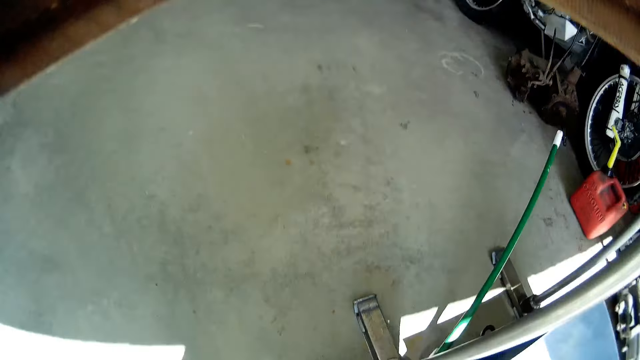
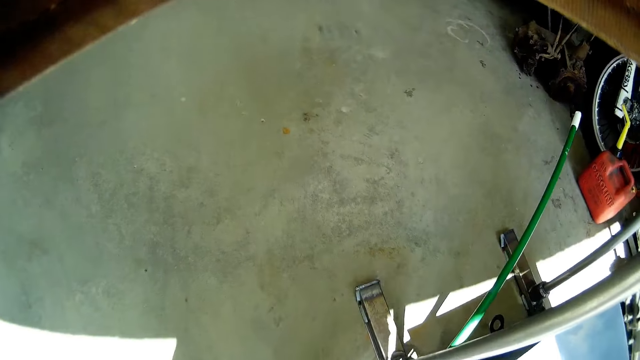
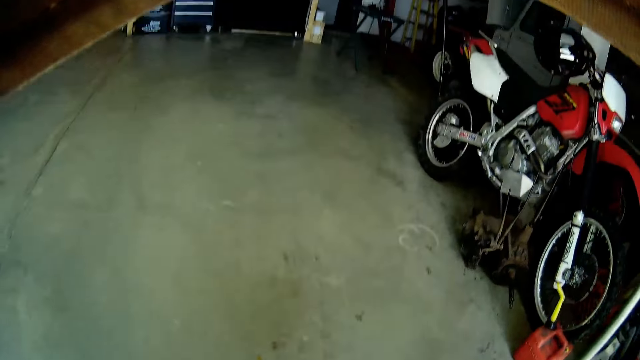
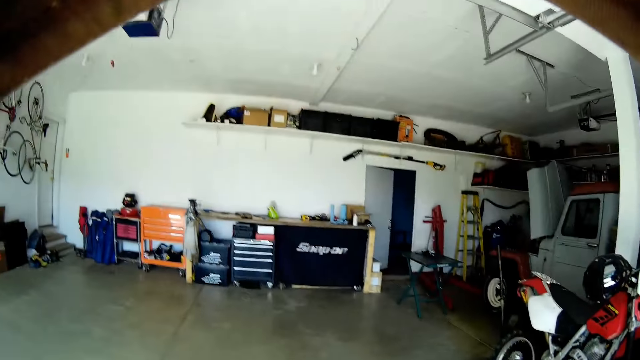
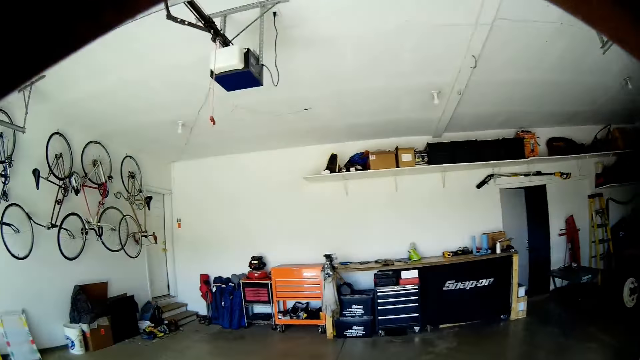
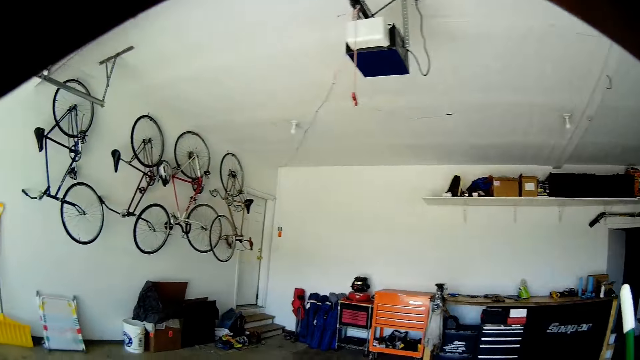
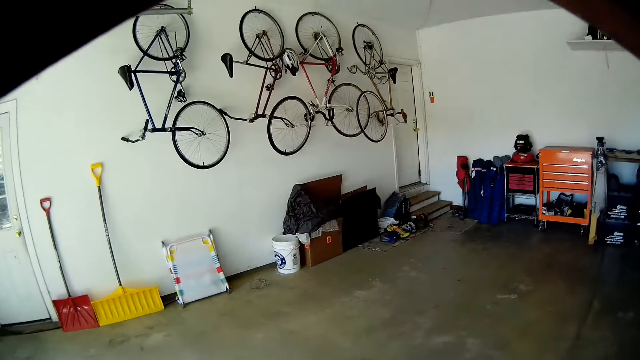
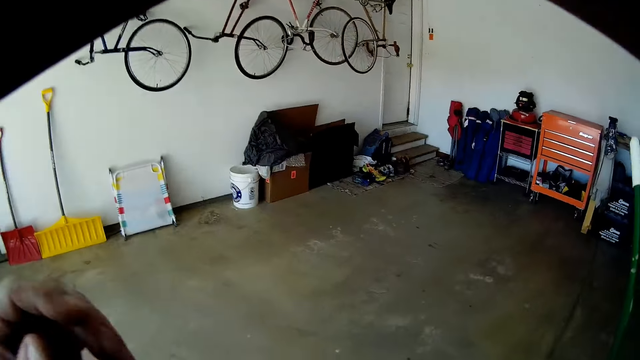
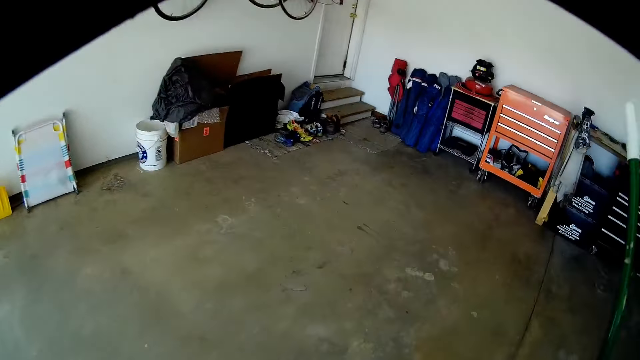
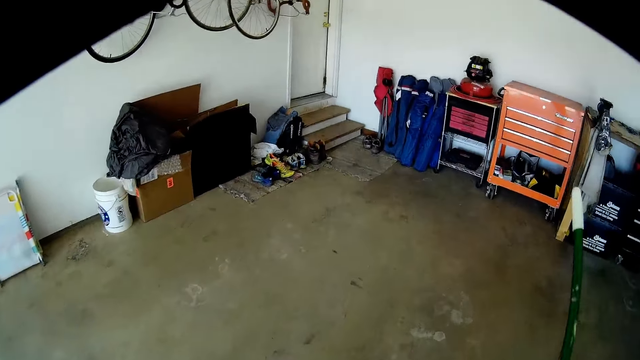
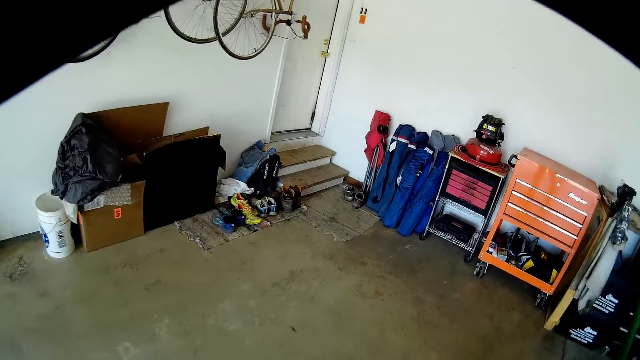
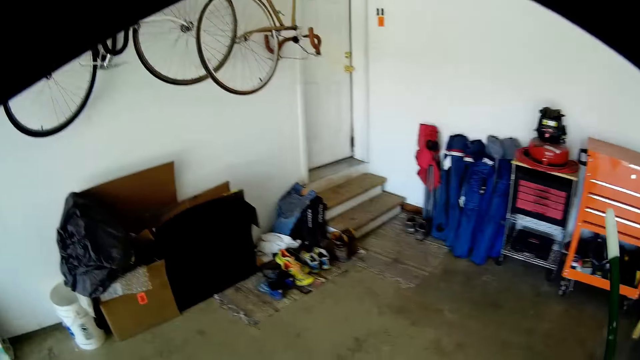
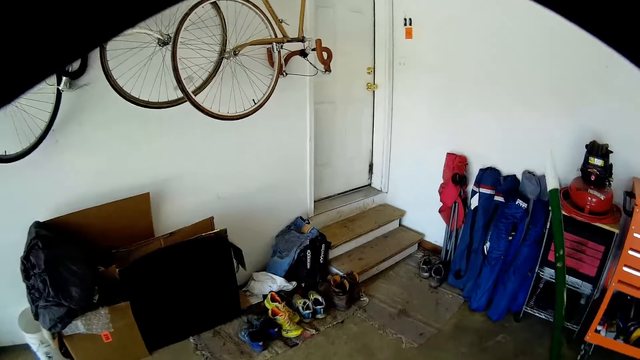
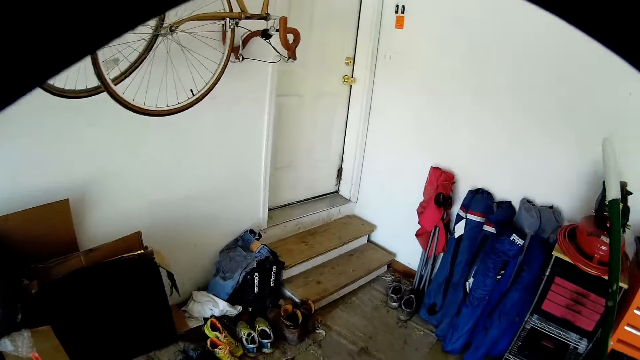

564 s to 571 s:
The camera wearer picks up a broom brush from the floor in the garage with his right hand. He moves toward a door in the garage with the broom brush in his right hand. He moves a hand.
